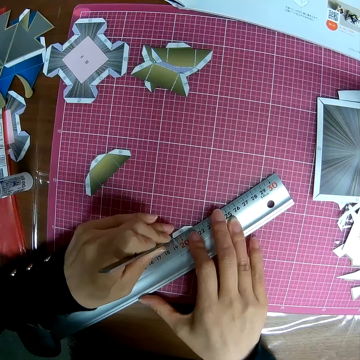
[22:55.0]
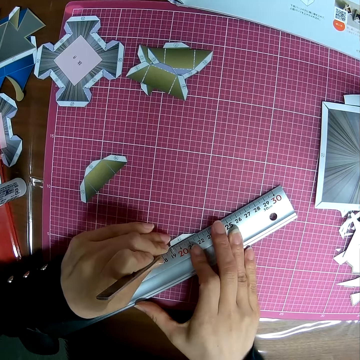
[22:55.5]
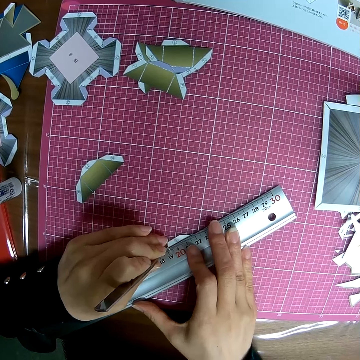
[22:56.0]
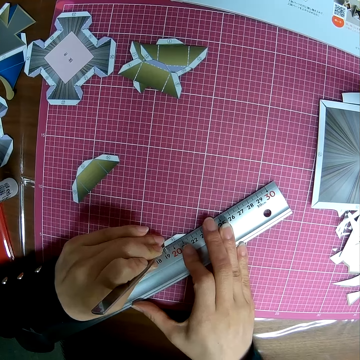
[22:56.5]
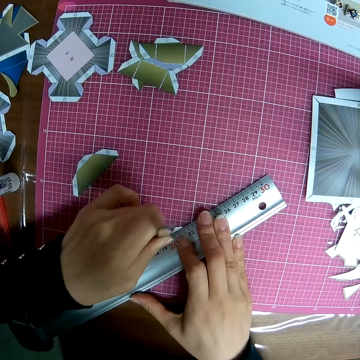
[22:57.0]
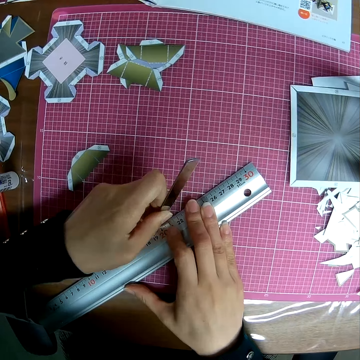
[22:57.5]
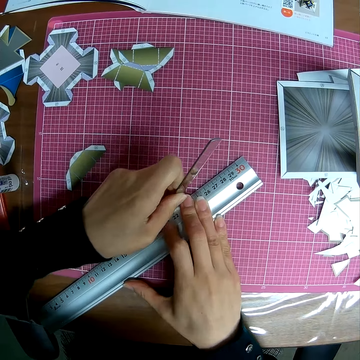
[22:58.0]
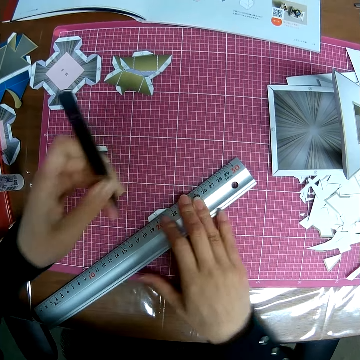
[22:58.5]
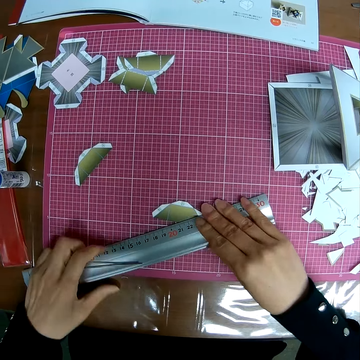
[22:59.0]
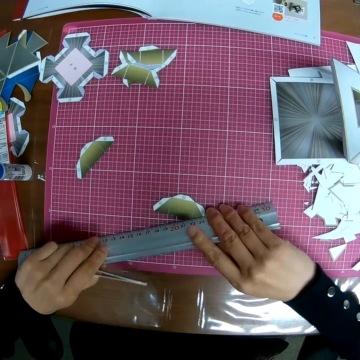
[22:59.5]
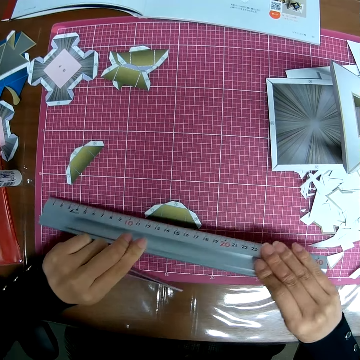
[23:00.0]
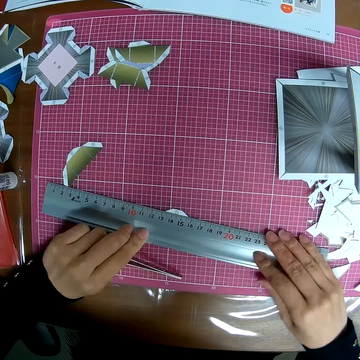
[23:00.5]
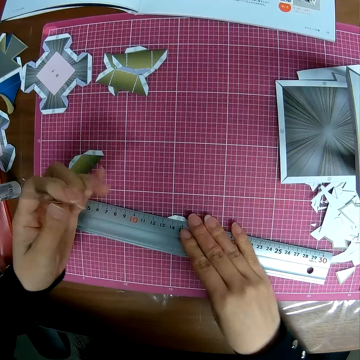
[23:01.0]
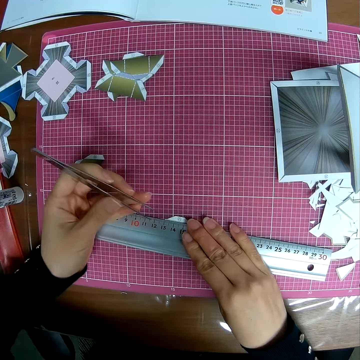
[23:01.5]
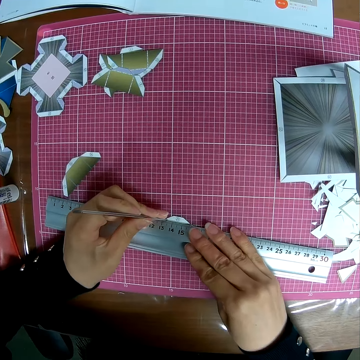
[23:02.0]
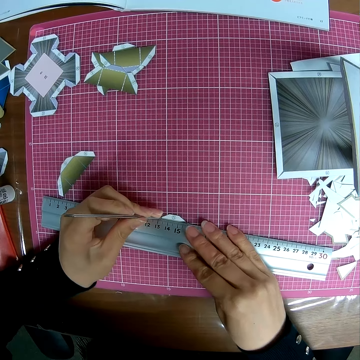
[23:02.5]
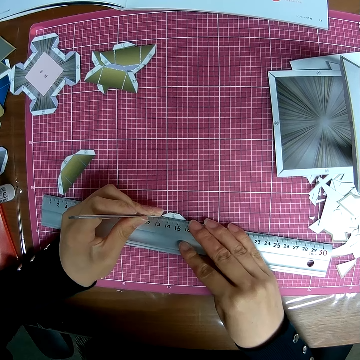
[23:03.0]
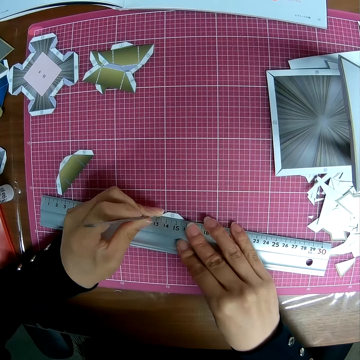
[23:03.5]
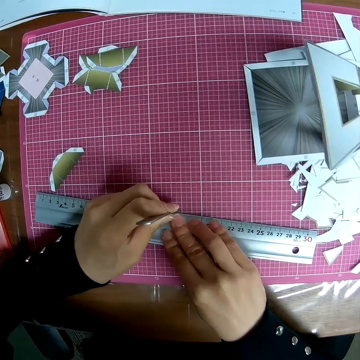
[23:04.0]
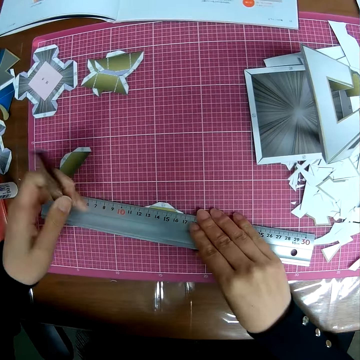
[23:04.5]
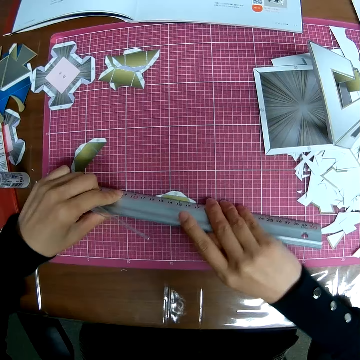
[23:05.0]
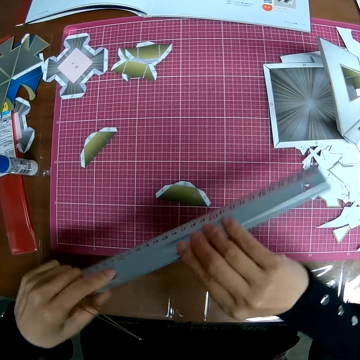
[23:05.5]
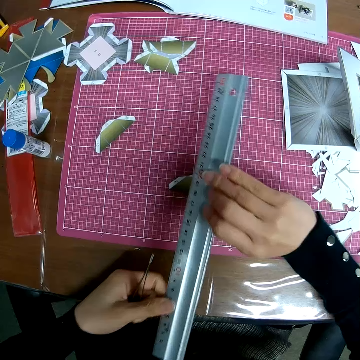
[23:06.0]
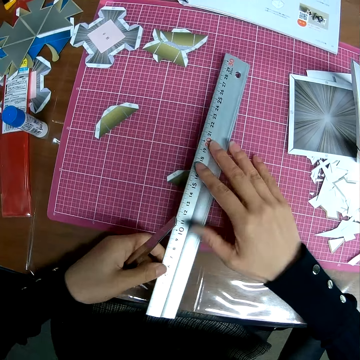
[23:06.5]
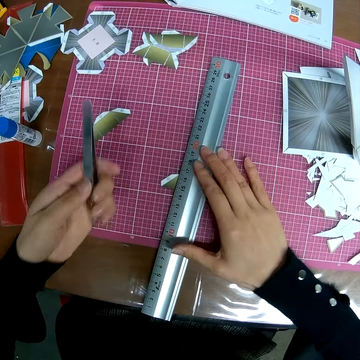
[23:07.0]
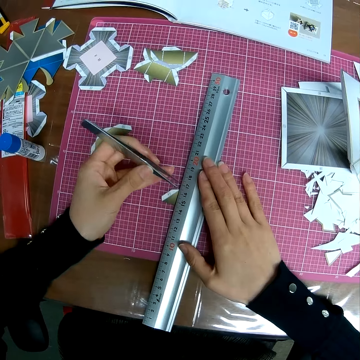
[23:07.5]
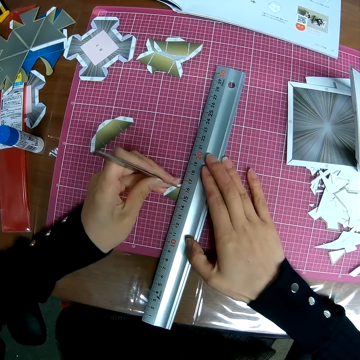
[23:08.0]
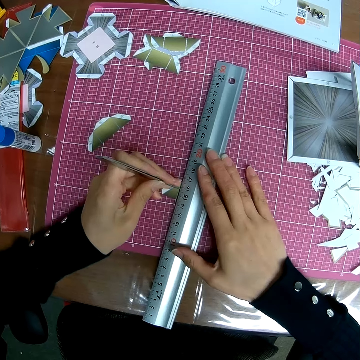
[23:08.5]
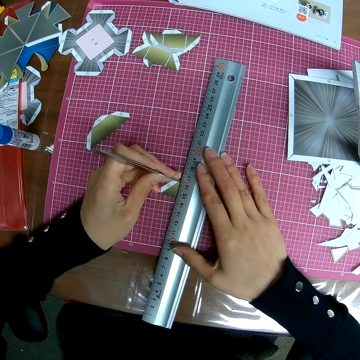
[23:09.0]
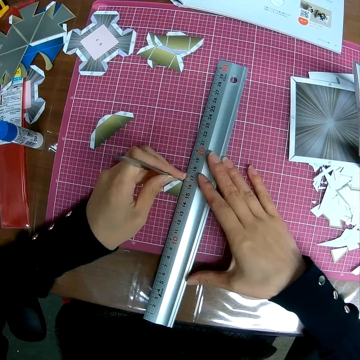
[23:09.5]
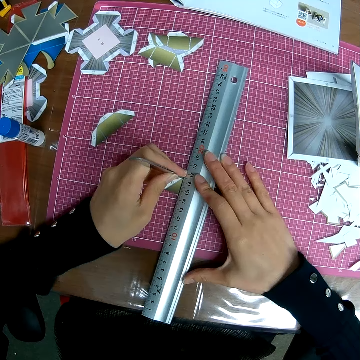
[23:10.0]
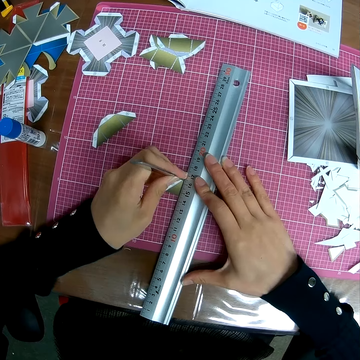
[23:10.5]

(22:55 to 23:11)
The camera wearer cuts the crafting paper model with the cutter. They turn the ruler on the papercraft piece on the table. They cut the crafting paper model with the cutter. They use the object picker to draw a line on the papercraft piece. They pick up the ruler on the papercraft piece. They turn the ruler. They place the ruler on the papercraft piece on the table. They use the object picker to draw a line on the papercraft piece. They cut the crafting paper model with the cutter.

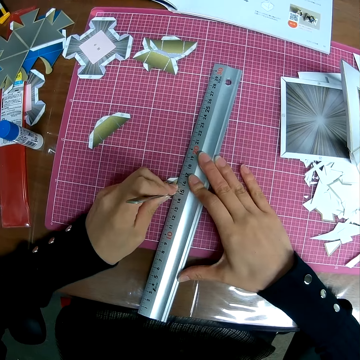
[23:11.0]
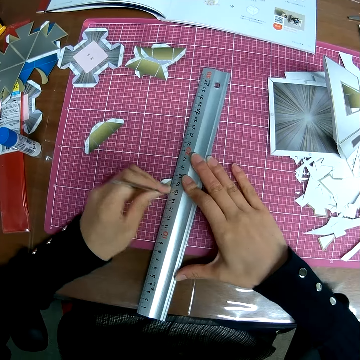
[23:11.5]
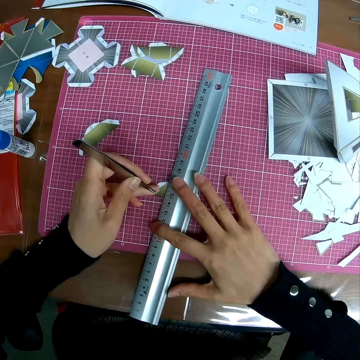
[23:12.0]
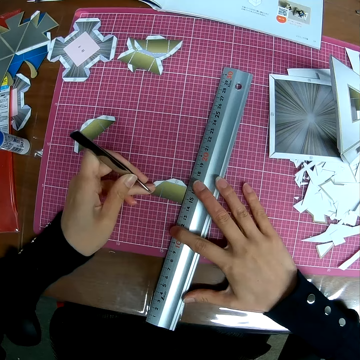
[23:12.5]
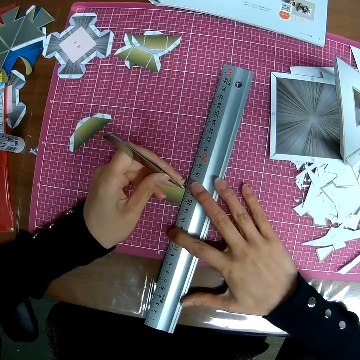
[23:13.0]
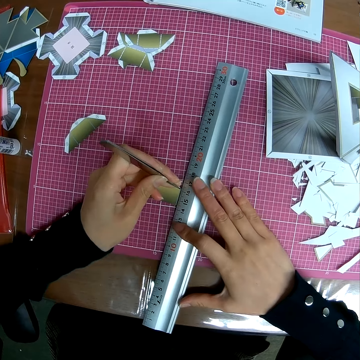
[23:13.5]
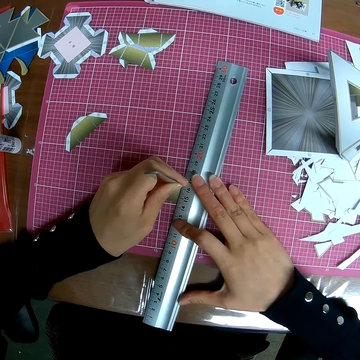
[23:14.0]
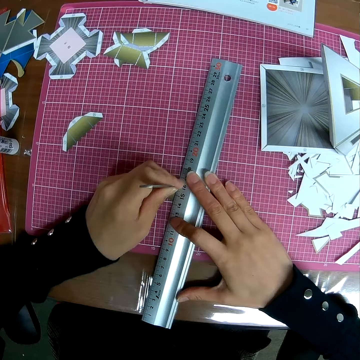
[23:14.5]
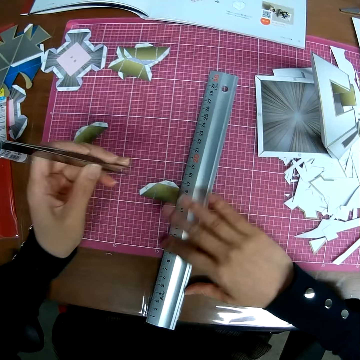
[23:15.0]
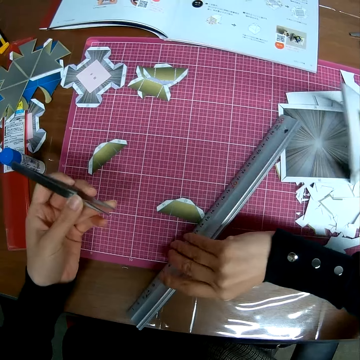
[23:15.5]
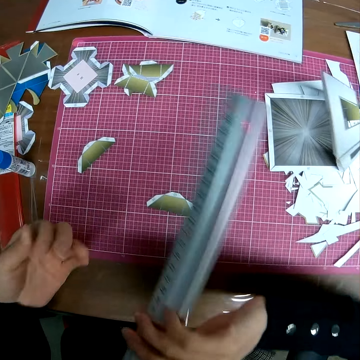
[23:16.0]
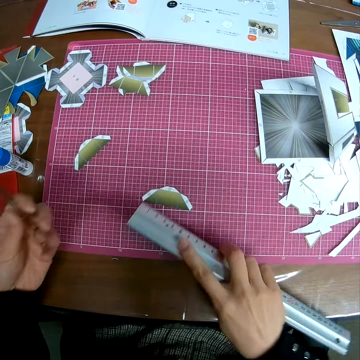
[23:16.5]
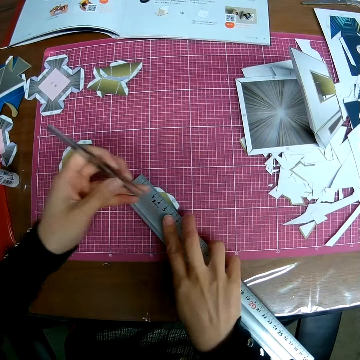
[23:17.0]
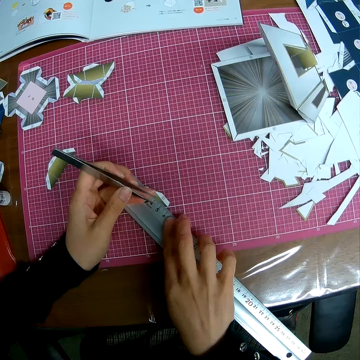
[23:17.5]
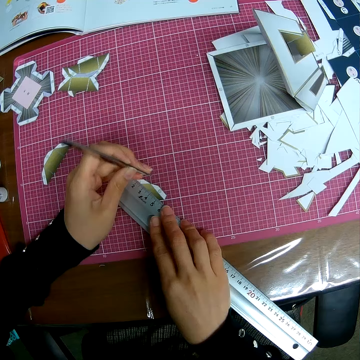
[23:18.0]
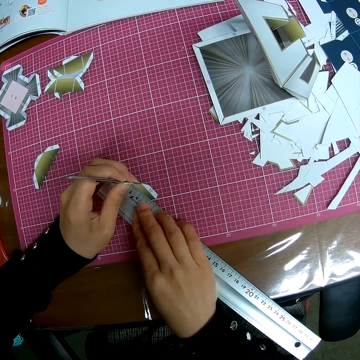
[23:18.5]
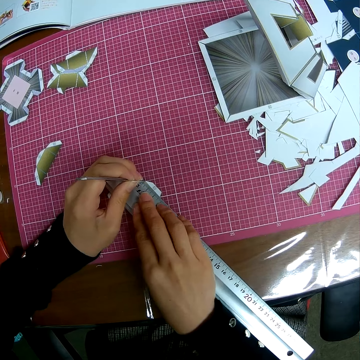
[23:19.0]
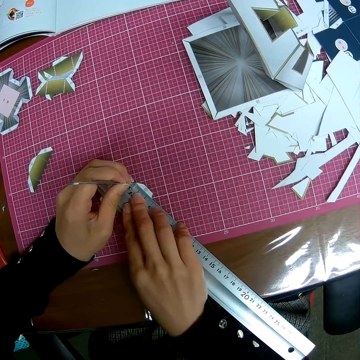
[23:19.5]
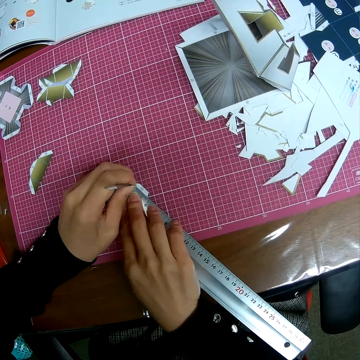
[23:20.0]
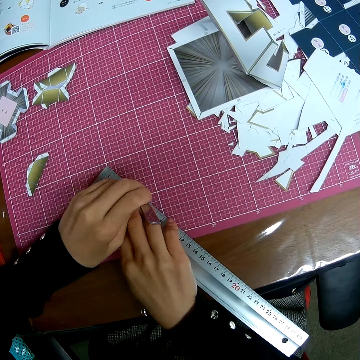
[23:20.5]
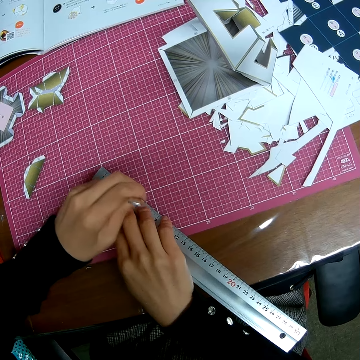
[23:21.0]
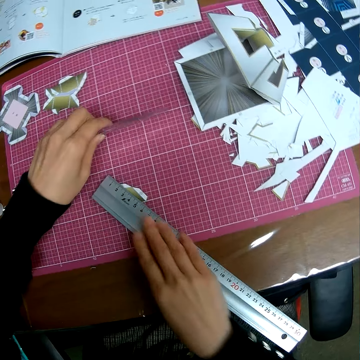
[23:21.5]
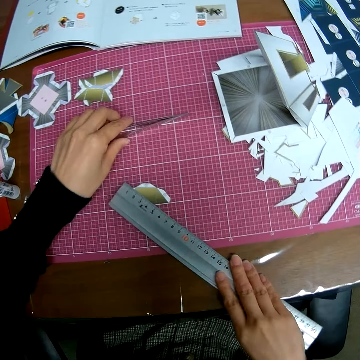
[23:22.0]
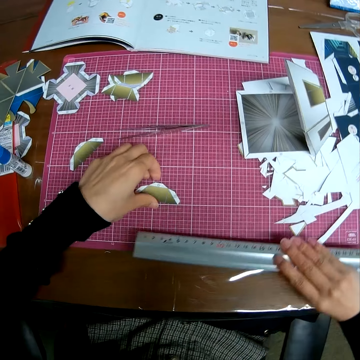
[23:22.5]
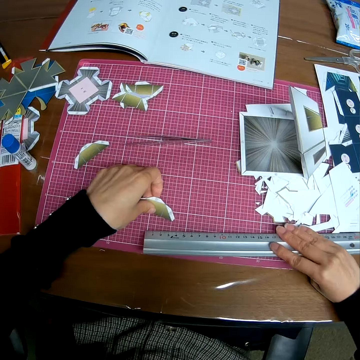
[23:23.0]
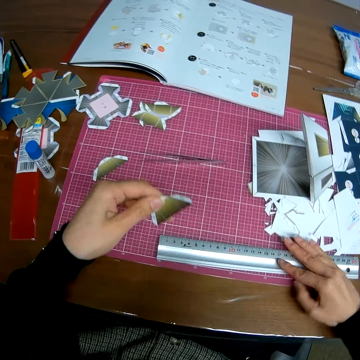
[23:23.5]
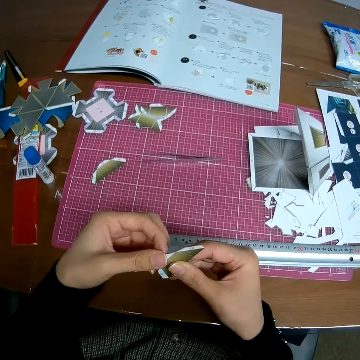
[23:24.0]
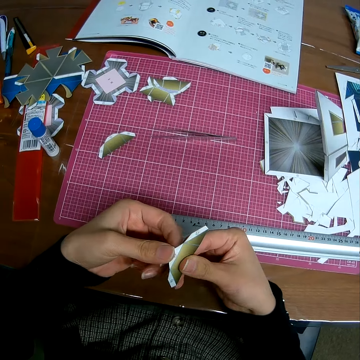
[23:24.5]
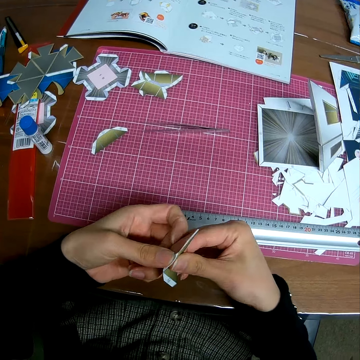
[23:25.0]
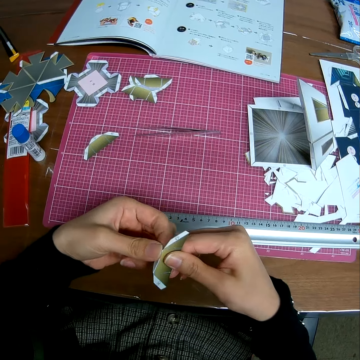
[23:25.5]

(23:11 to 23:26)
The camera wearer extends the ruler. They move the ruler on the table. They cut the crafting paper model with the cutter. They lift the ruler. They put the ruler on the crafting paper model. They cut the crafting paper model with the cutter. They use the object picker to draw a line on the papercraft piece. They put the cutter on the table. They move the ruler on the table. They put the ruler on the table. They pick up the papercraft piece from the table. They fold the edges of the papercraft piece. They craft the crafting paper model.

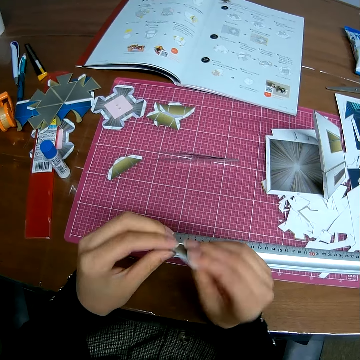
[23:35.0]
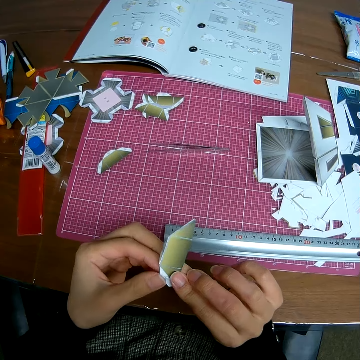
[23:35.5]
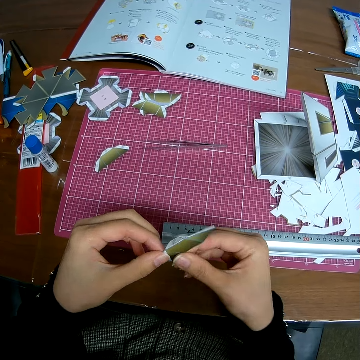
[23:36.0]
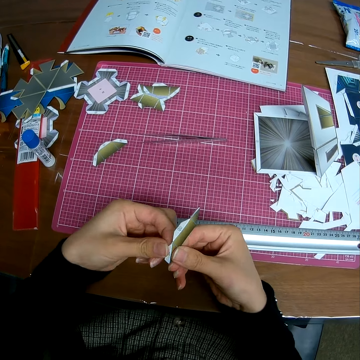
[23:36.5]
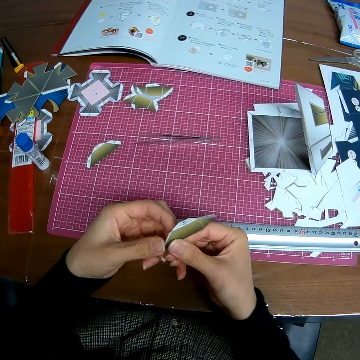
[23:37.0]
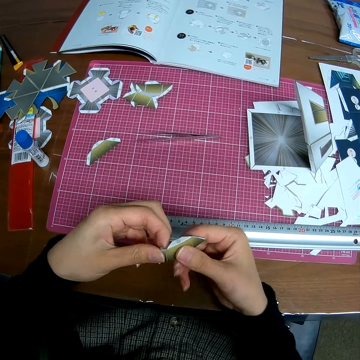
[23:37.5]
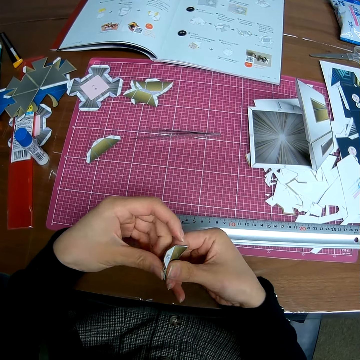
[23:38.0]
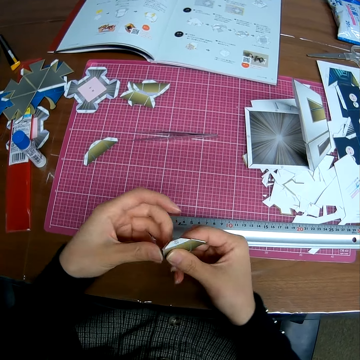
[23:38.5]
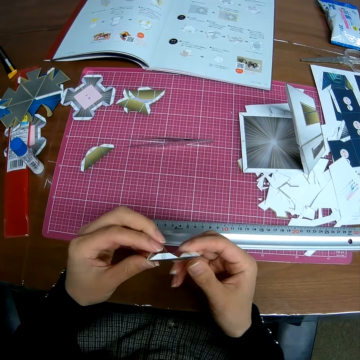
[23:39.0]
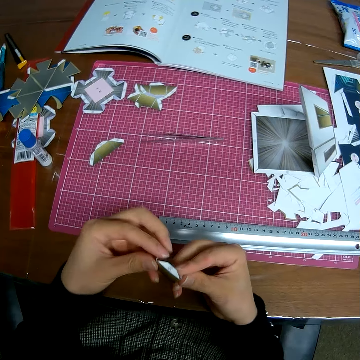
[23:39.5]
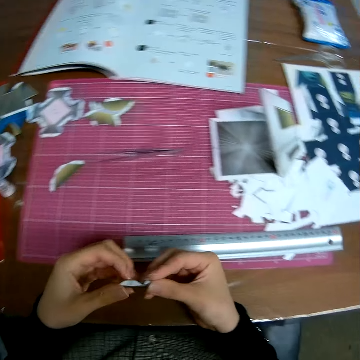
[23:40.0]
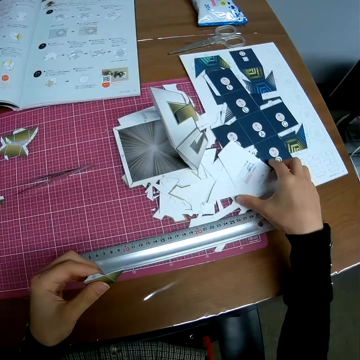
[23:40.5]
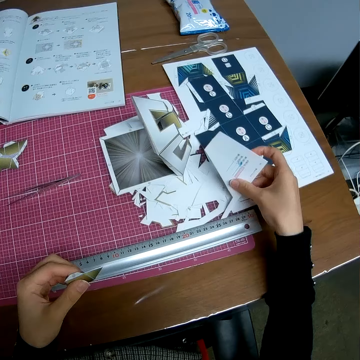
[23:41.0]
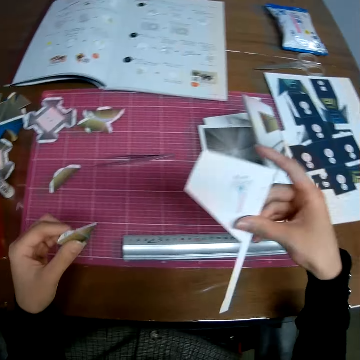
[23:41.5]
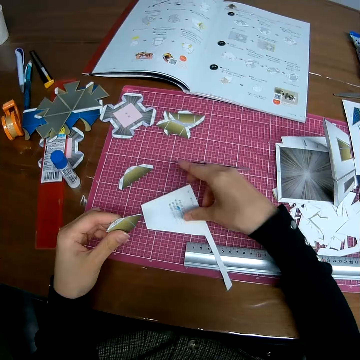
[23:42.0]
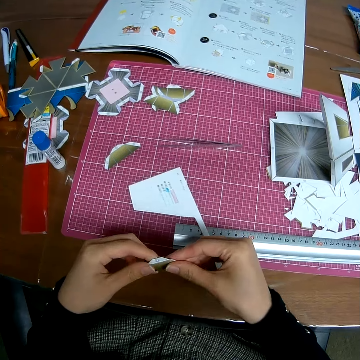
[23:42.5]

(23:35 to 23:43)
The camera wearer turns the crafting paper model. They craft the crafting paper model. They pick up the crafting paper model from the table. They put the crafting paper model on the table.
